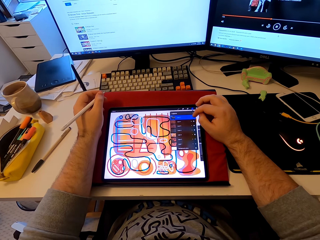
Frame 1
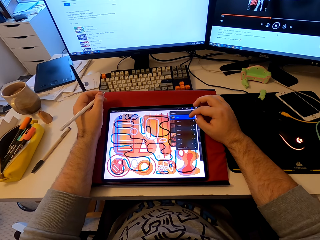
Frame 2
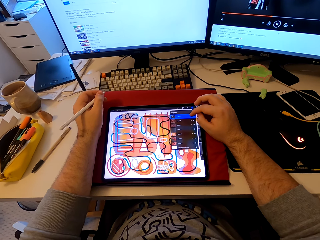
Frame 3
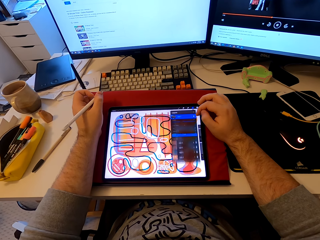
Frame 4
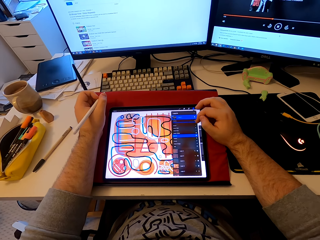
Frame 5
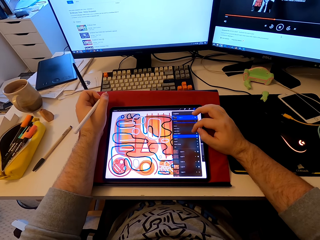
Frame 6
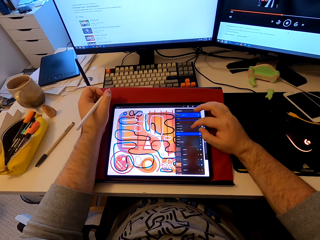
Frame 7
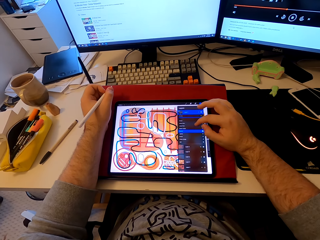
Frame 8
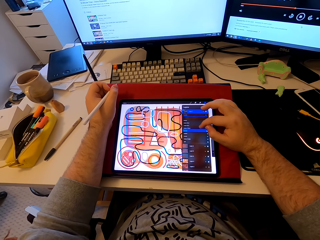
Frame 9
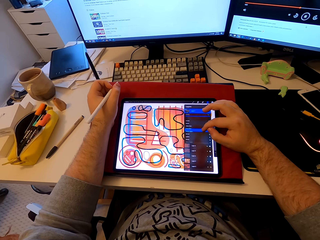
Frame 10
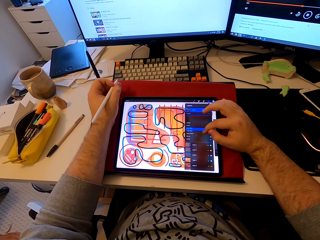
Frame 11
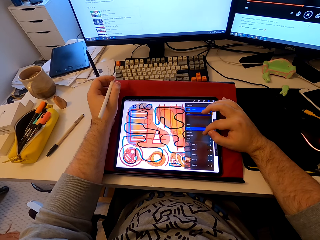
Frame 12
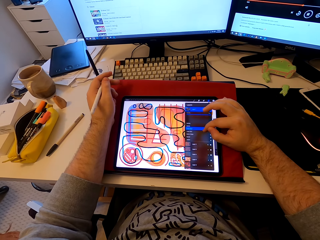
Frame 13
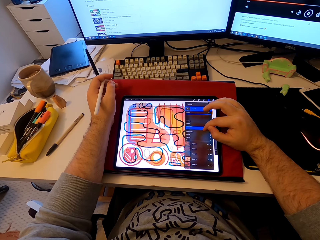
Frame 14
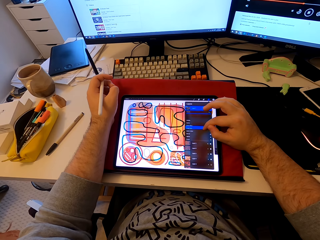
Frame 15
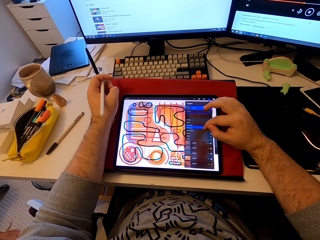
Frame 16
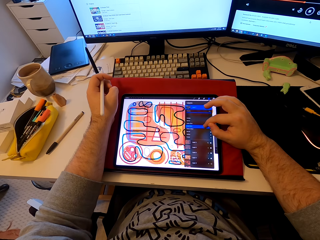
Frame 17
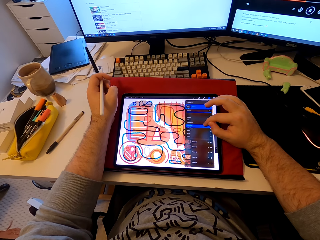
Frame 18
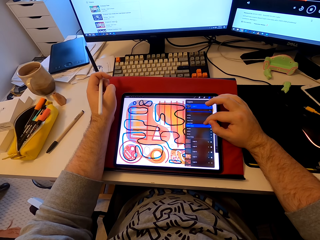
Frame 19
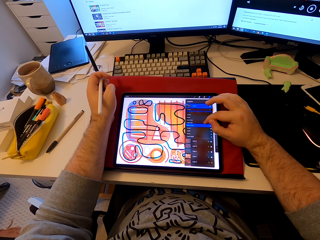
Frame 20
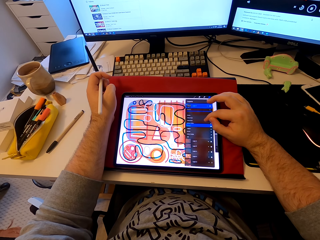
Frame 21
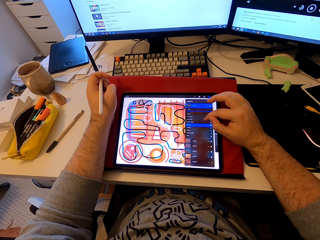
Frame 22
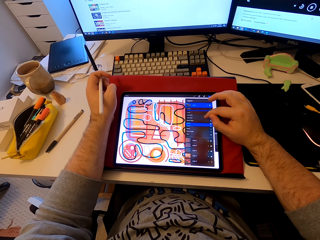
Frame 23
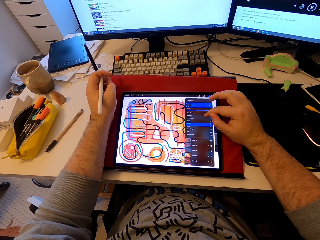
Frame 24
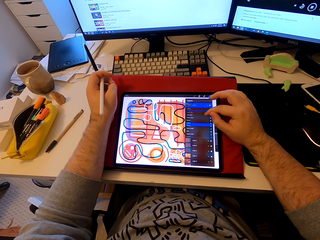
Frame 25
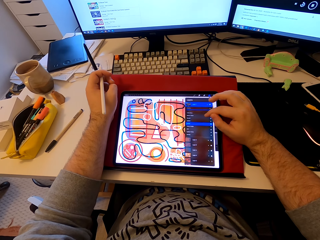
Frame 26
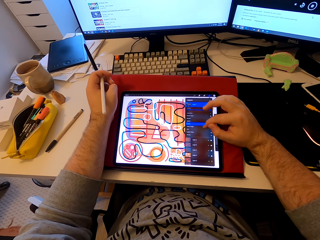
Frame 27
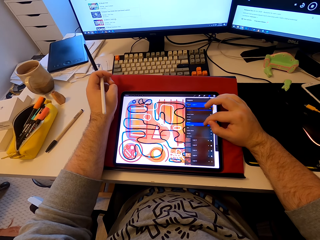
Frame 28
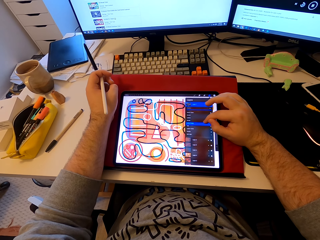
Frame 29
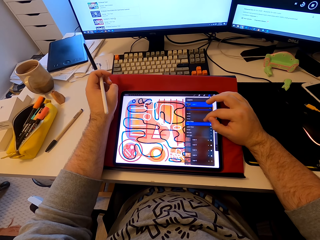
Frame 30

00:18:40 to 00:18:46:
The camera wearer operates a tablet. They scroll the tablet.

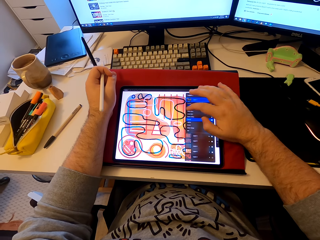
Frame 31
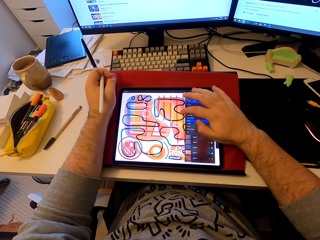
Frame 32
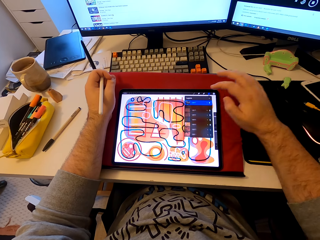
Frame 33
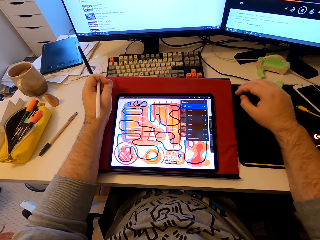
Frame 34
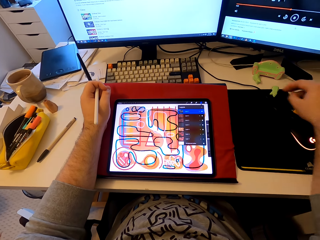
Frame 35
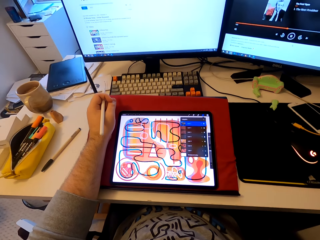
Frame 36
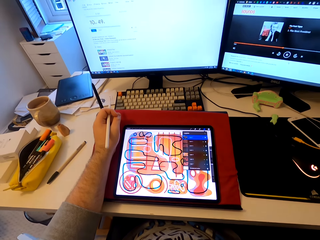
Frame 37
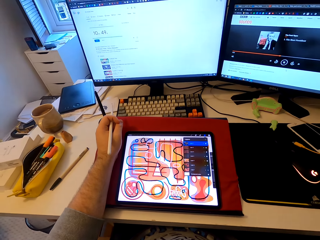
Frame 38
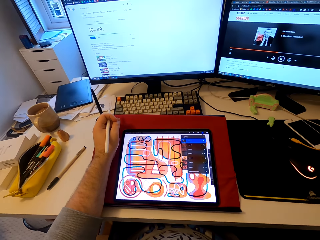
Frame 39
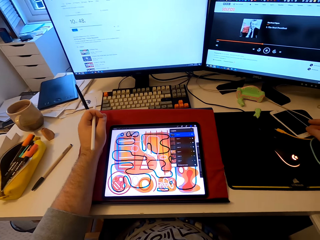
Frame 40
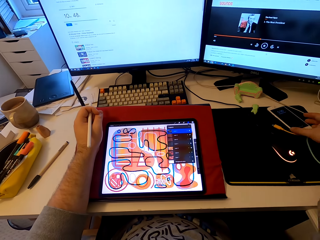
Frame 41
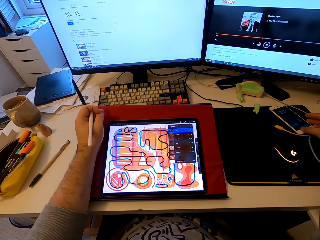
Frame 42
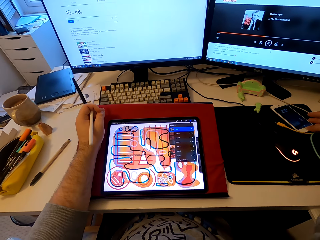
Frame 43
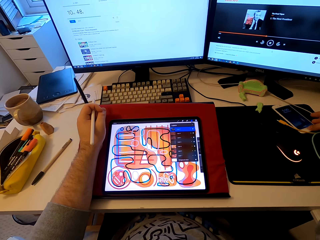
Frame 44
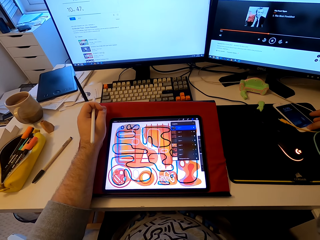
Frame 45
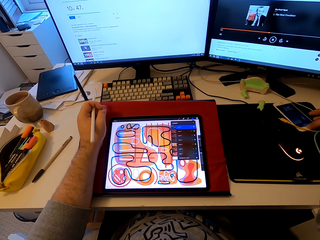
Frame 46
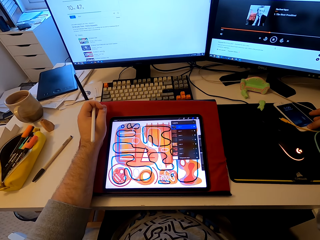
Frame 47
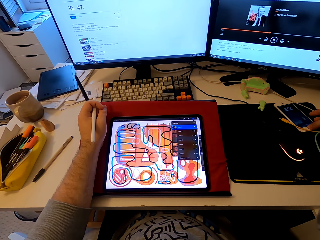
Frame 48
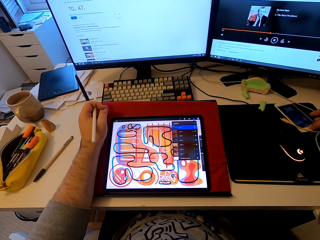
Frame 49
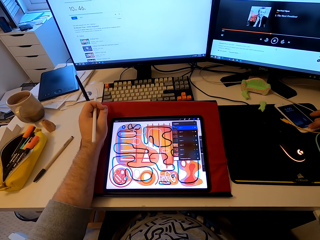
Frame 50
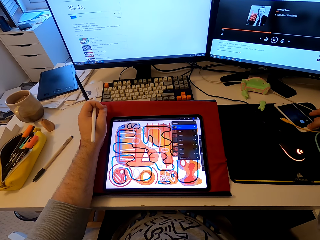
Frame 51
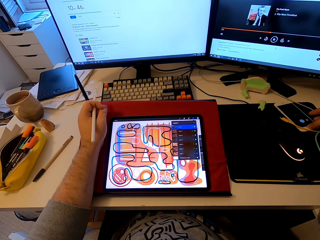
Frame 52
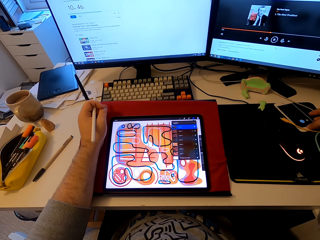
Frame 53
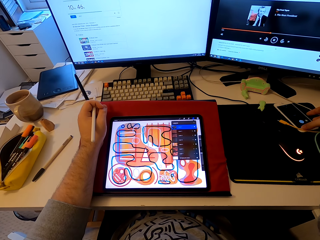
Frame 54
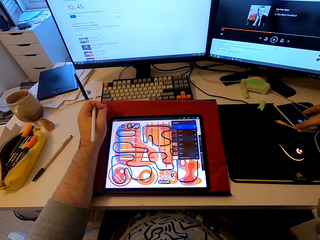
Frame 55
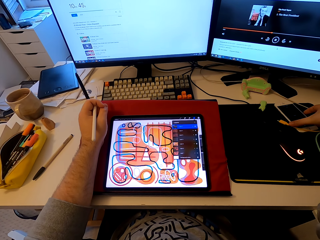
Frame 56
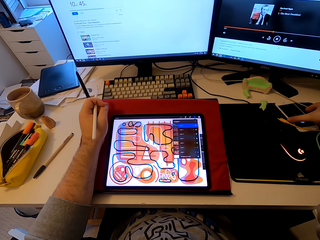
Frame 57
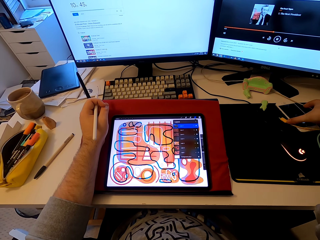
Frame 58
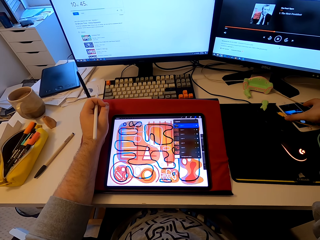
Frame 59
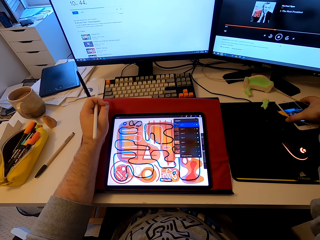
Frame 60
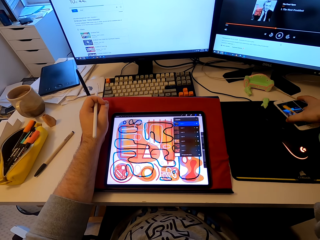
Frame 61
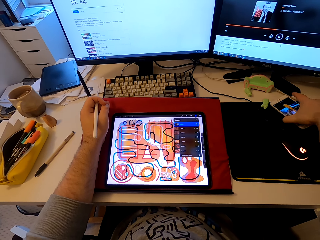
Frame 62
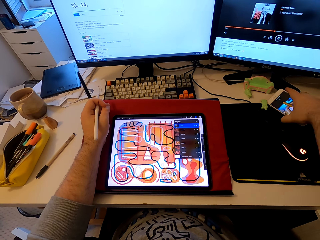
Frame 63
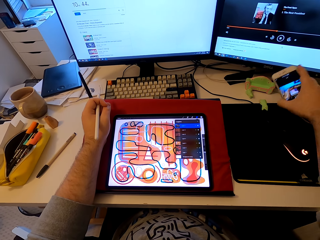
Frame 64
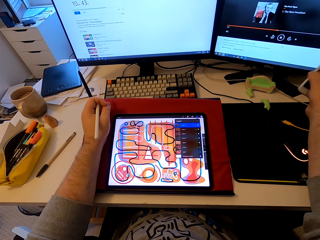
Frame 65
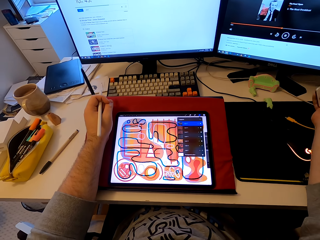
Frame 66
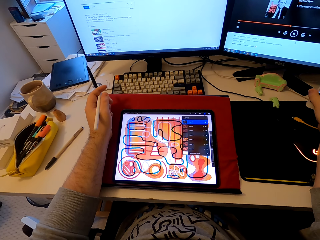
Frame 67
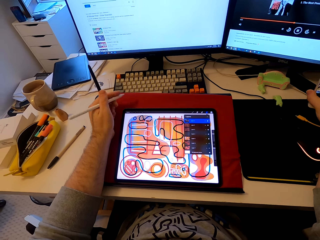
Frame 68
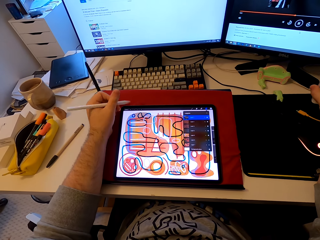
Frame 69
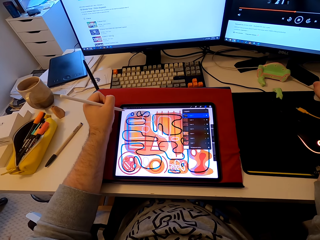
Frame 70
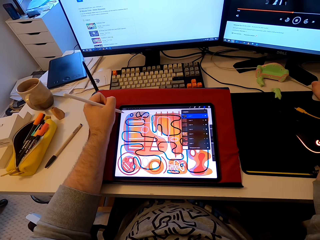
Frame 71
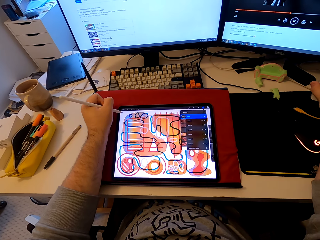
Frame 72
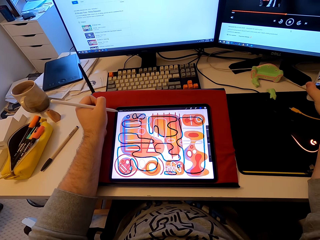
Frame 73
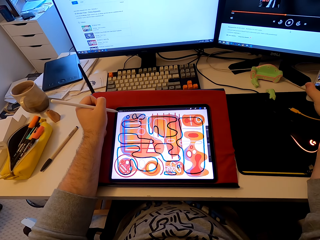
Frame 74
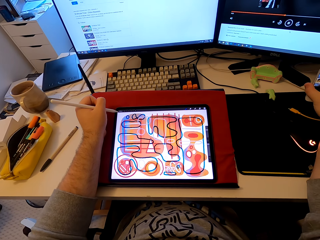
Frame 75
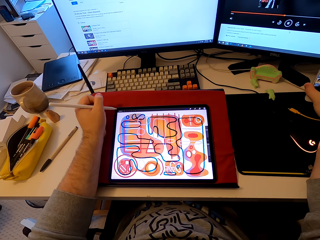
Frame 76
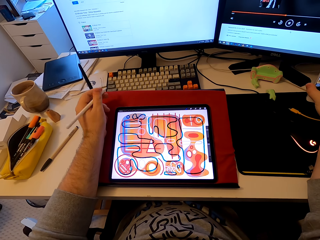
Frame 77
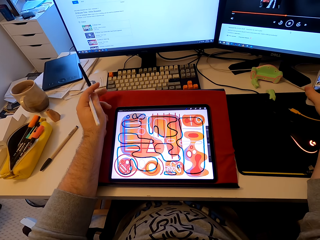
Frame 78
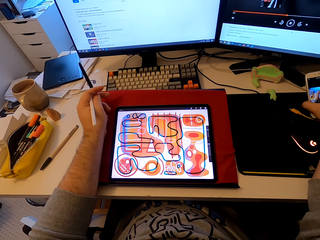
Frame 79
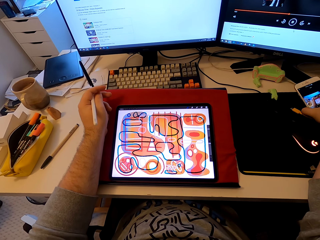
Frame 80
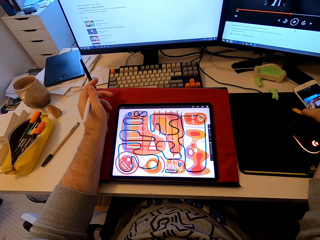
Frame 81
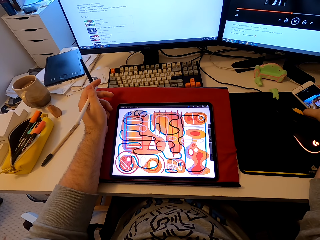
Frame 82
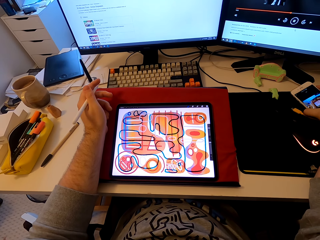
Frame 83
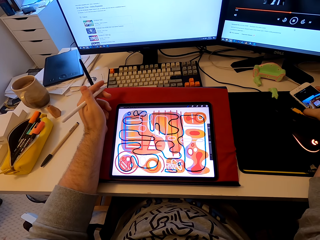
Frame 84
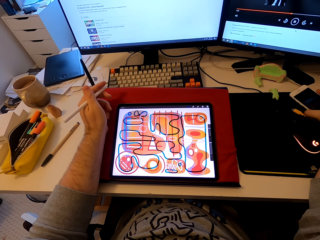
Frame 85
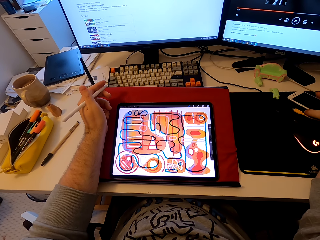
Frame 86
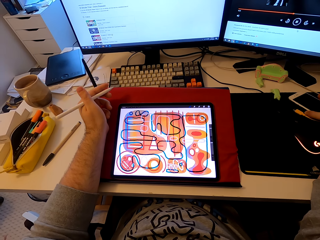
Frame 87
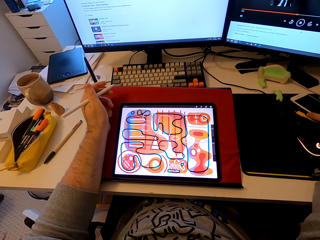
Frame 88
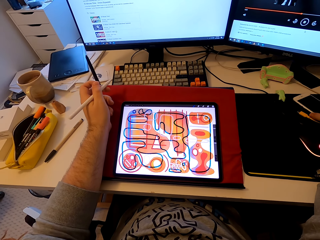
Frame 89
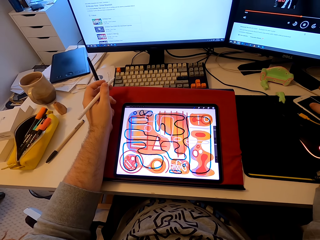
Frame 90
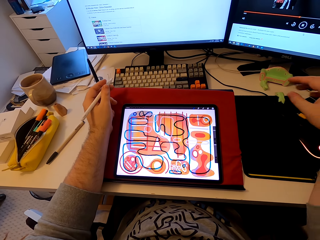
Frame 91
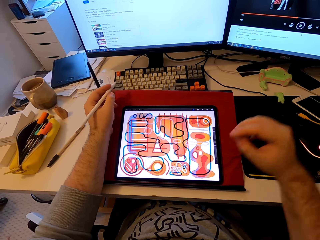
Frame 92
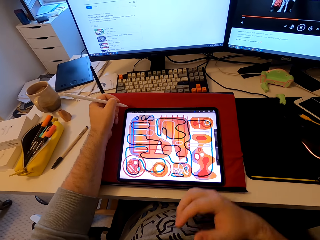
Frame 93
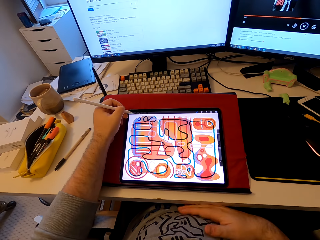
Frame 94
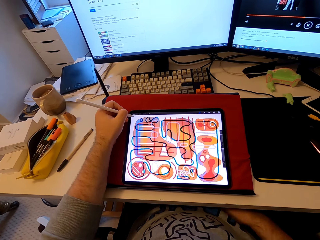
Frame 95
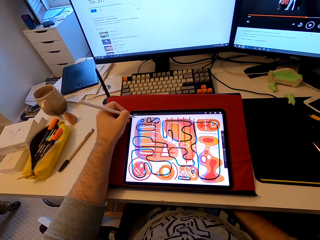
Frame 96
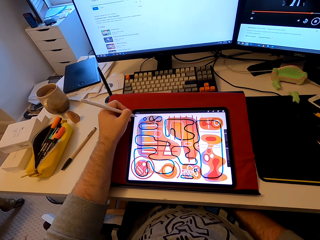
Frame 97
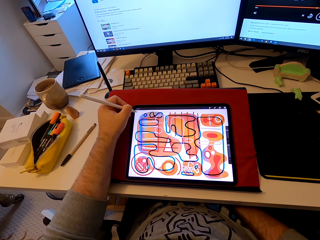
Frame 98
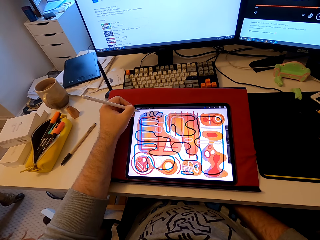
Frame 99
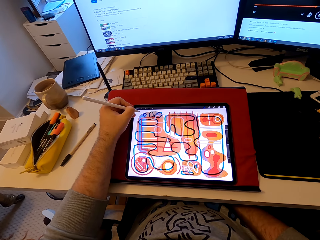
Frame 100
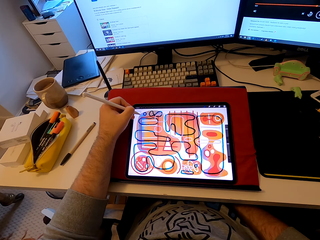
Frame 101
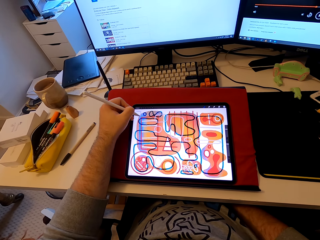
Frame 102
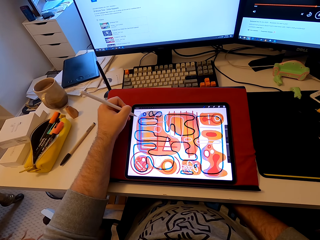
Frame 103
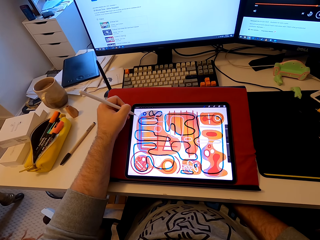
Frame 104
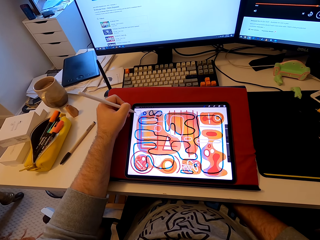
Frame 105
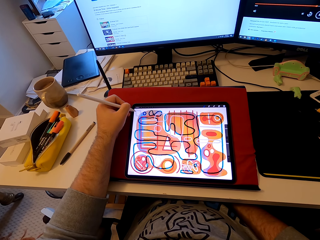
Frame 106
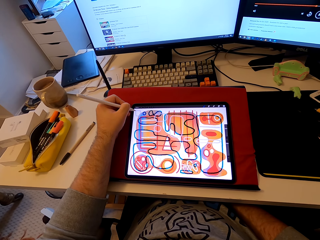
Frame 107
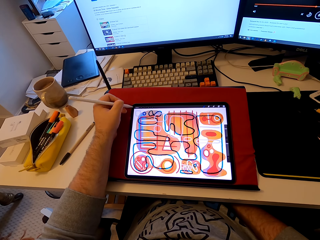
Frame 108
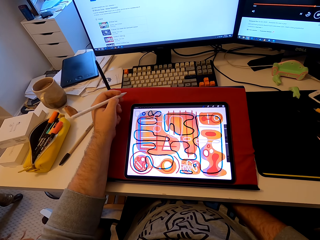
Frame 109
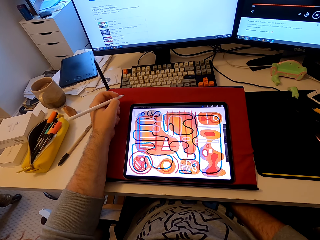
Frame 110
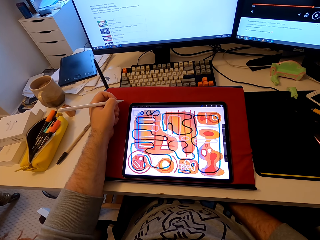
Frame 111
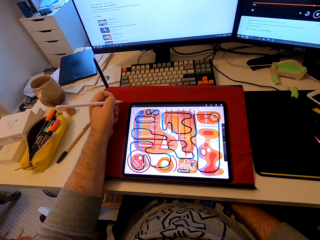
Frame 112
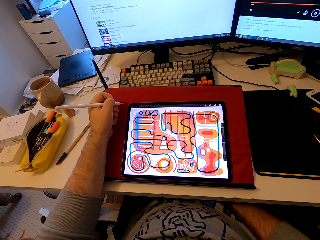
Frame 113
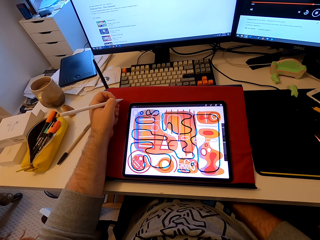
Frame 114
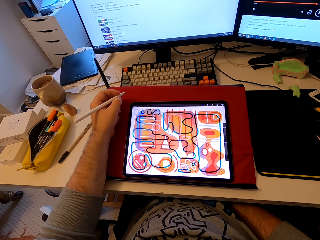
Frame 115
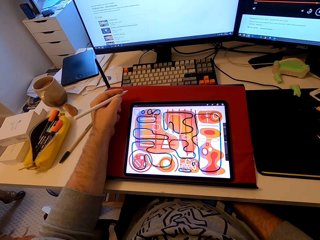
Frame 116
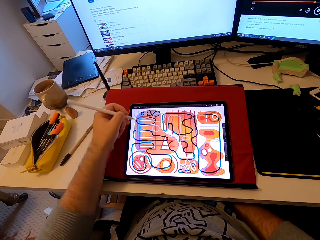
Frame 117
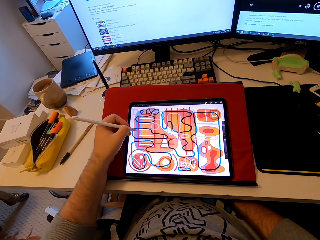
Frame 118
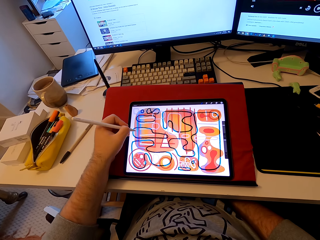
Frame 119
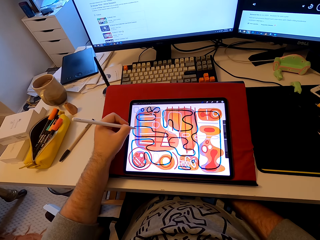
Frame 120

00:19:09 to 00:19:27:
The camera wearer operates a phone. He scrolls the phone. He lifts his phone. He operates a tablet. He operates the phone. He places the phone on the table. He draws a pattern on the tablet. He stares at the tablet.
